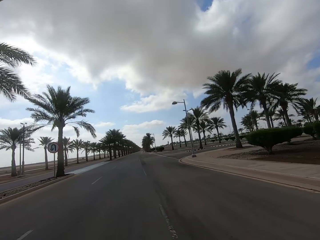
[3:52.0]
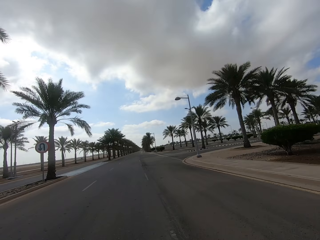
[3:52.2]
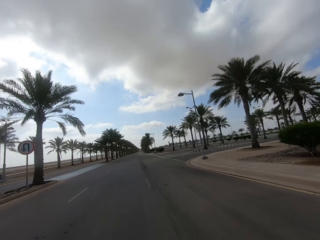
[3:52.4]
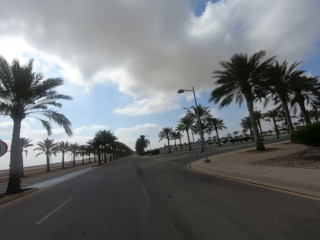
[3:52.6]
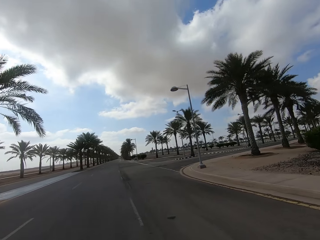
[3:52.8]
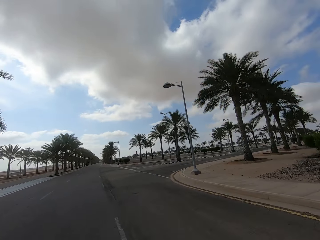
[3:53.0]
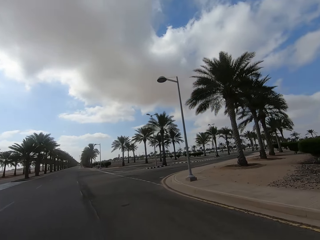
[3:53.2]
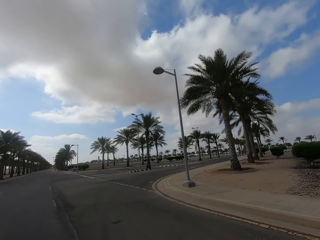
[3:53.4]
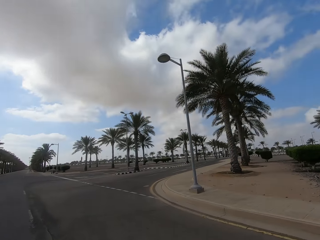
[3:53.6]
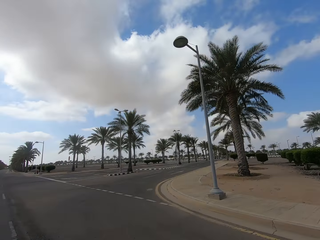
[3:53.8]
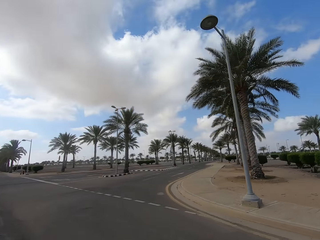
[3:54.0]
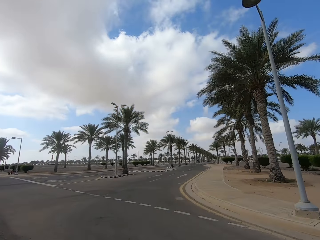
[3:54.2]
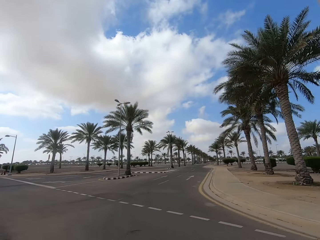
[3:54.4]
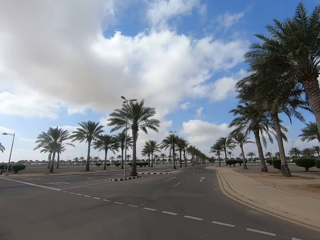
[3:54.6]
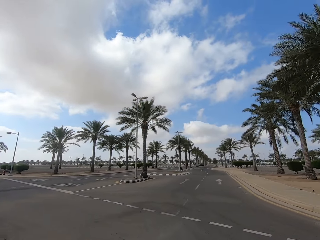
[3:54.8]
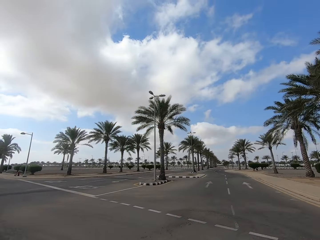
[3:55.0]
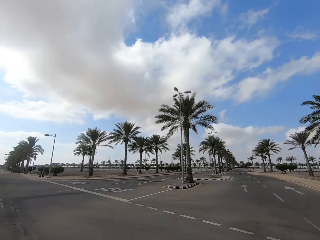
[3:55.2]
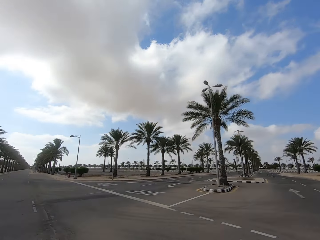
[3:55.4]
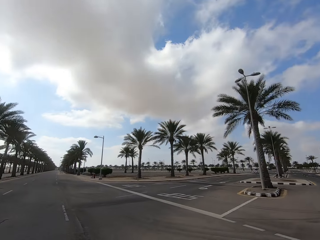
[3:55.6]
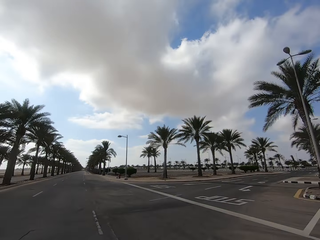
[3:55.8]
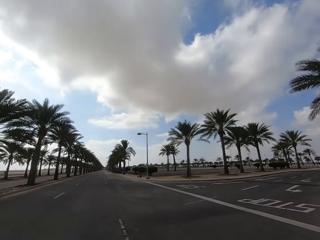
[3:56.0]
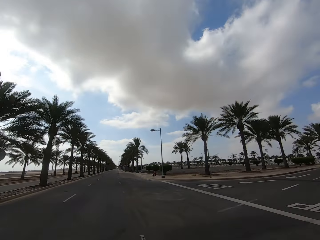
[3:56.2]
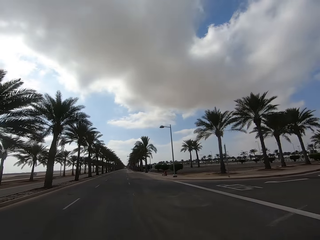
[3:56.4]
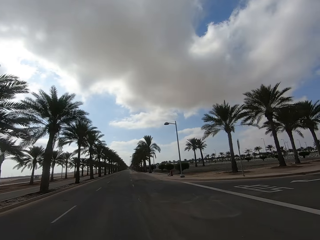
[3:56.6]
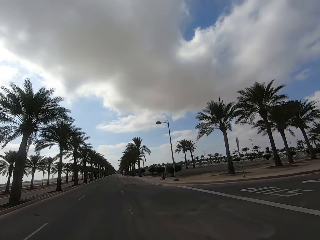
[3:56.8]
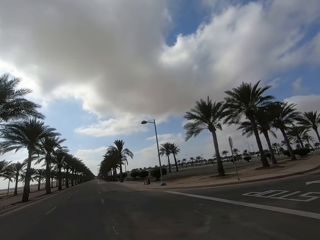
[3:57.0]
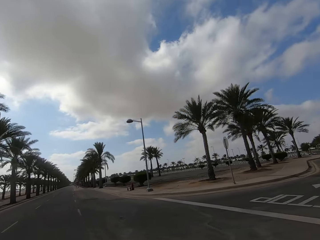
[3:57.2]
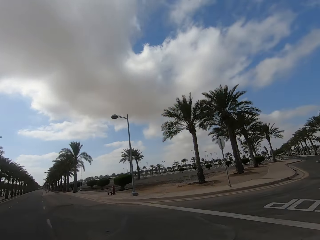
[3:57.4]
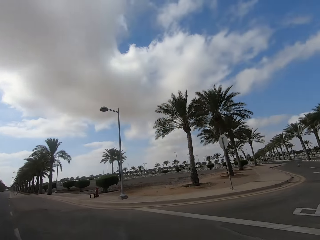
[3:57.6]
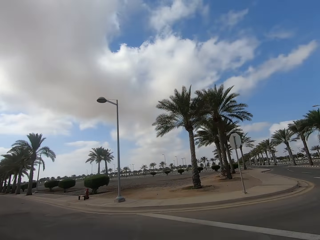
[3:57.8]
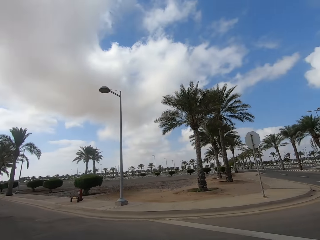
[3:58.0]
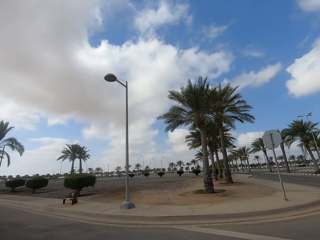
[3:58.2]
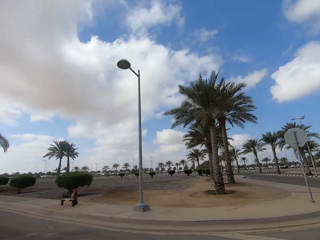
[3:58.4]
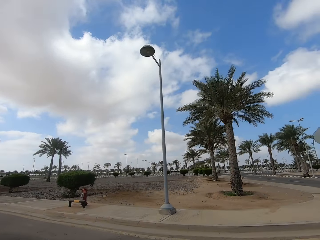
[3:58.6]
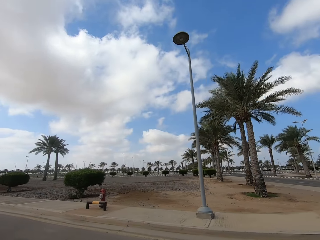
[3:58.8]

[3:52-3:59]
The camera wearer rides the scooter on the road and looks around.

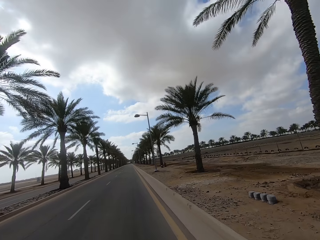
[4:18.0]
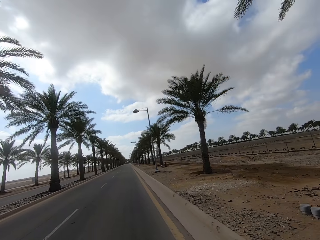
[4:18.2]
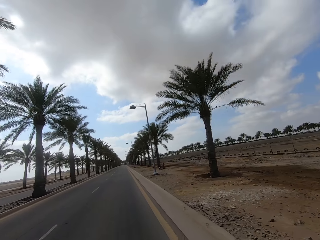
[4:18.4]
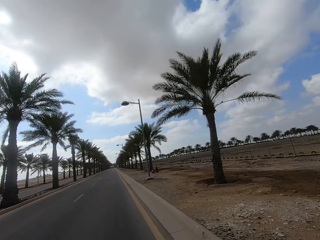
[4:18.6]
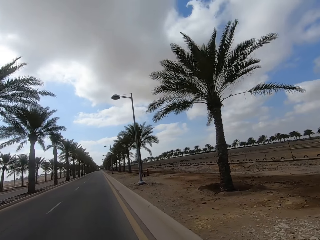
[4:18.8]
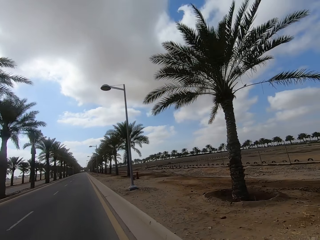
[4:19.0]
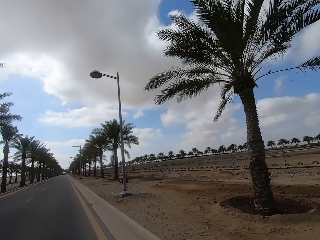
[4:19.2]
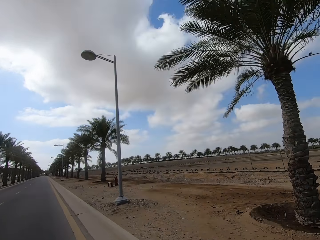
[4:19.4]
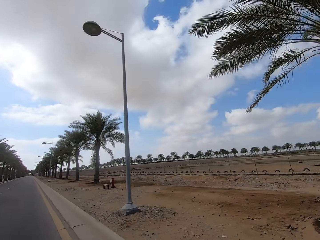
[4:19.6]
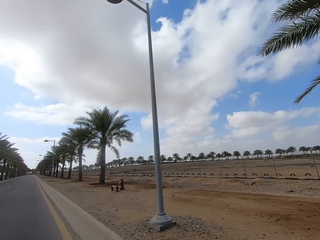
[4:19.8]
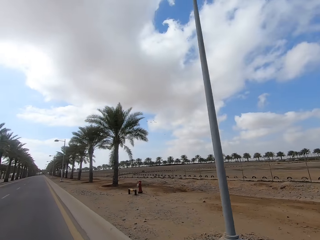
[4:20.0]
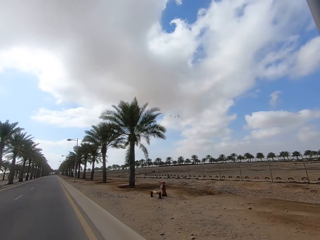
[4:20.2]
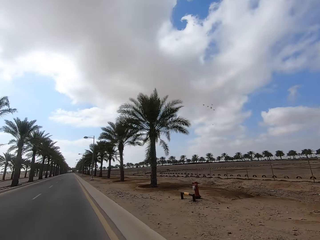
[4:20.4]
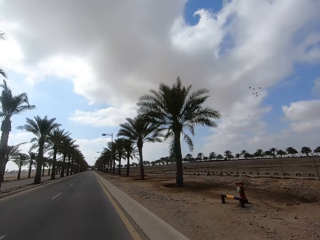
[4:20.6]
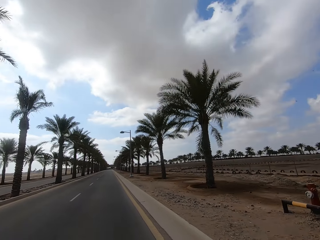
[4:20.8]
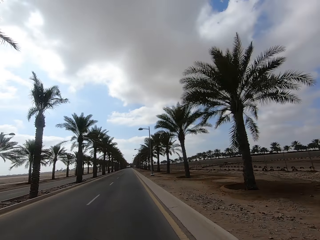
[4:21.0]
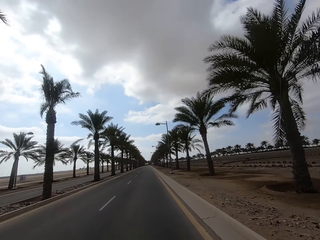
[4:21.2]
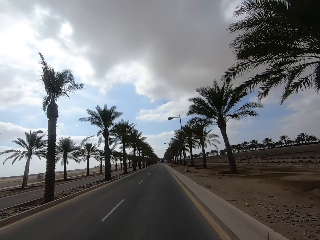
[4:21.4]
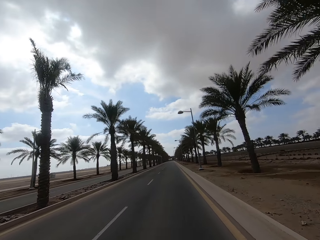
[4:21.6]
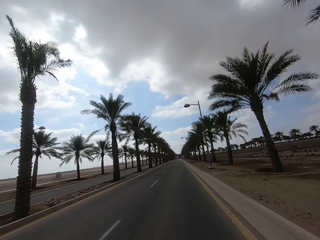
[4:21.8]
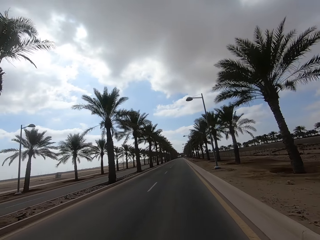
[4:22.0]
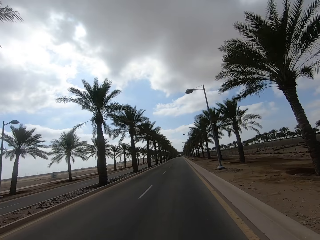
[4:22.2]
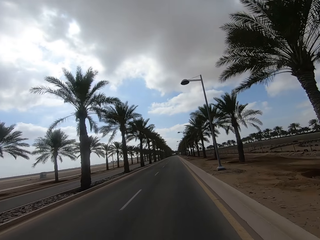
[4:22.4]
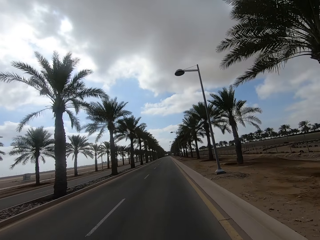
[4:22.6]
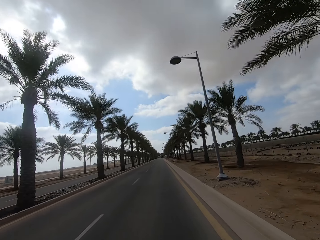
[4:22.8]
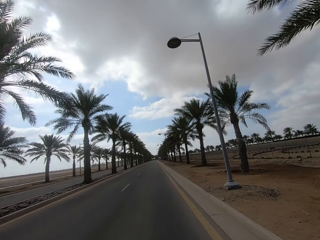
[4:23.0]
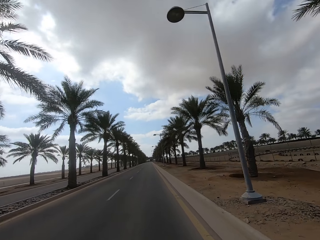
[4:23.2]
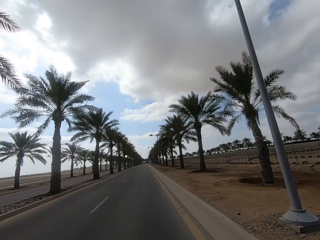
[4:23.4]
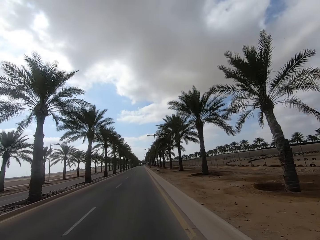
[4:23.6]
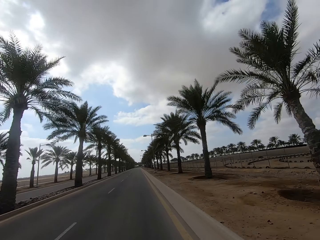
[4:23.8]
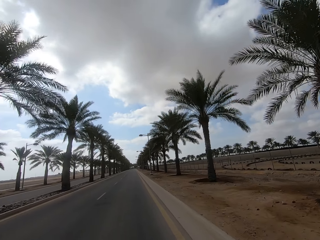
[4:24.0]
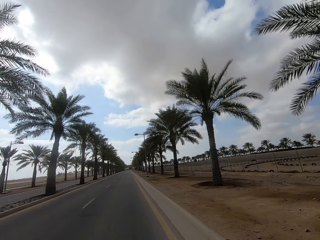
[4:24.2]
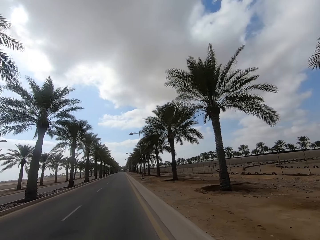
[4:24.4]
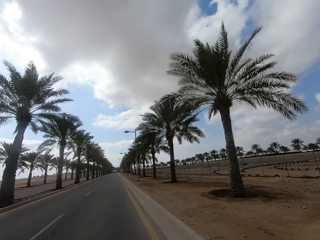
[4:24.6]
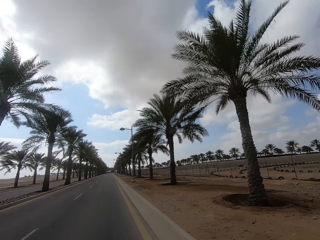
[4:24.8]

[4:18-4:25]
The camera wearer rides the scooter on the road and looks around.

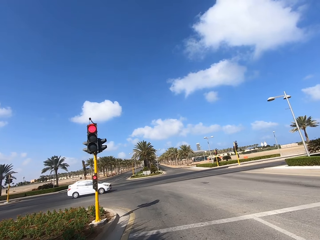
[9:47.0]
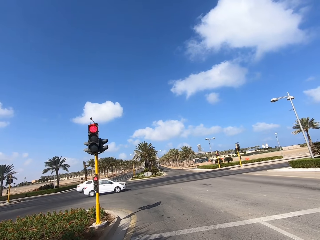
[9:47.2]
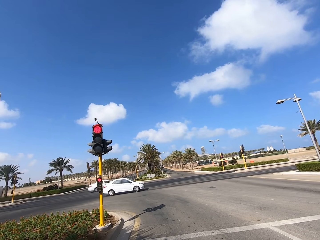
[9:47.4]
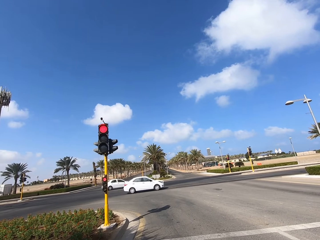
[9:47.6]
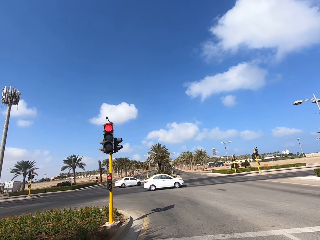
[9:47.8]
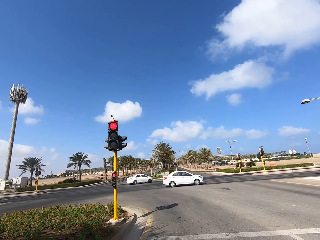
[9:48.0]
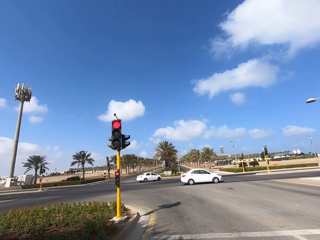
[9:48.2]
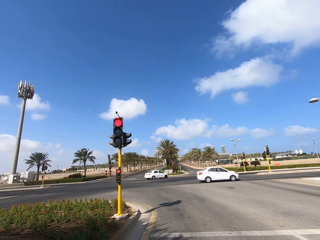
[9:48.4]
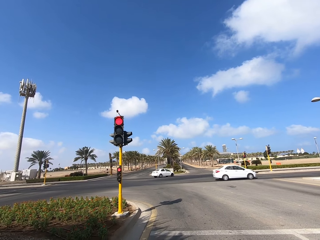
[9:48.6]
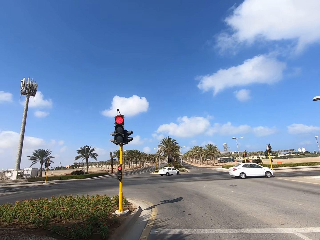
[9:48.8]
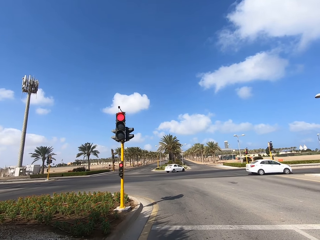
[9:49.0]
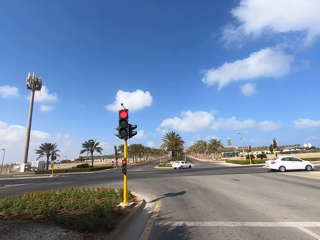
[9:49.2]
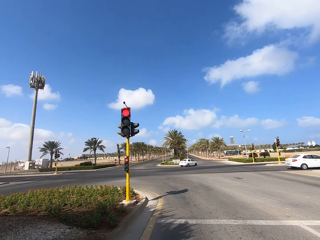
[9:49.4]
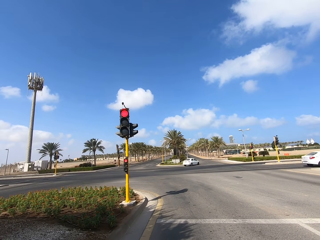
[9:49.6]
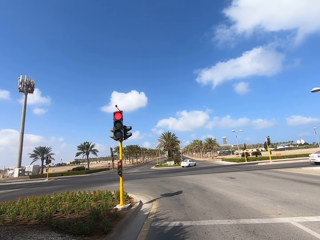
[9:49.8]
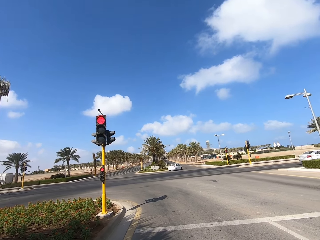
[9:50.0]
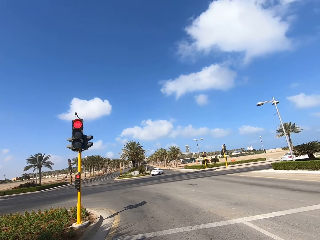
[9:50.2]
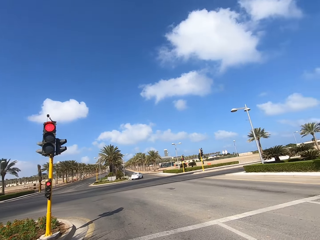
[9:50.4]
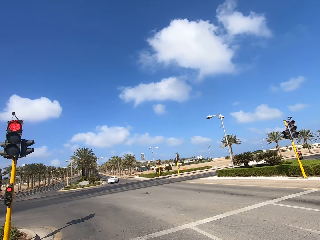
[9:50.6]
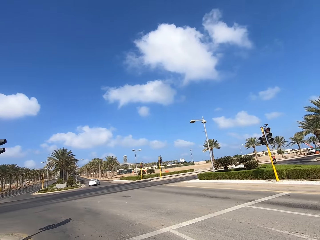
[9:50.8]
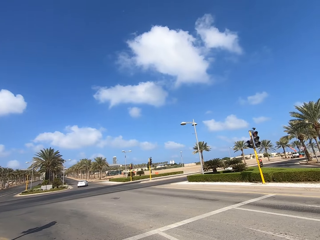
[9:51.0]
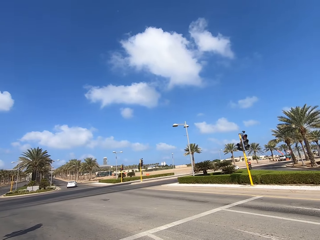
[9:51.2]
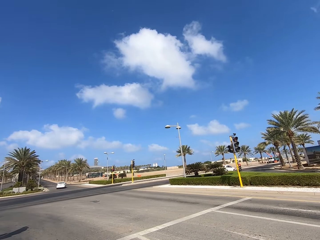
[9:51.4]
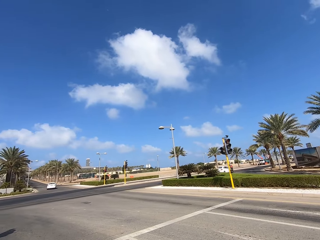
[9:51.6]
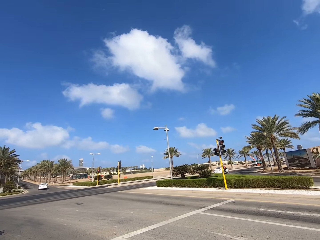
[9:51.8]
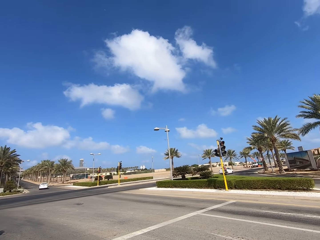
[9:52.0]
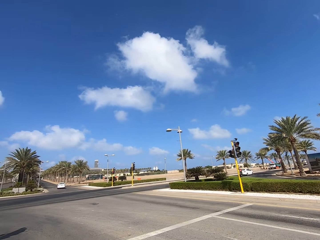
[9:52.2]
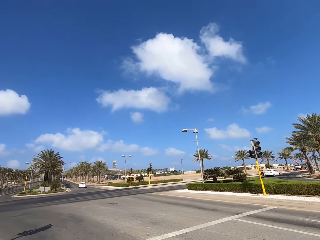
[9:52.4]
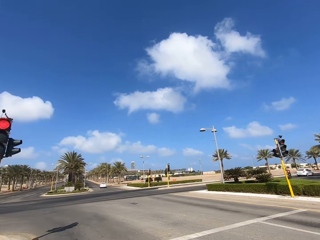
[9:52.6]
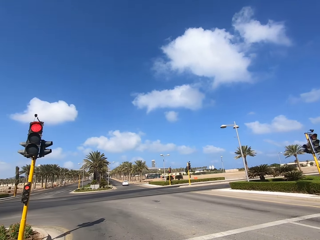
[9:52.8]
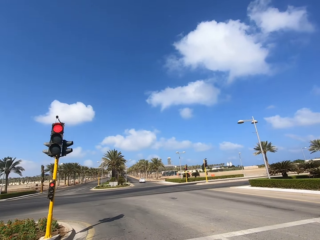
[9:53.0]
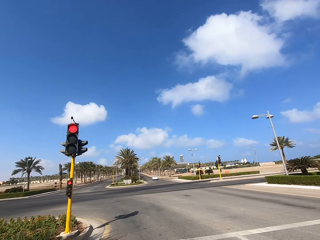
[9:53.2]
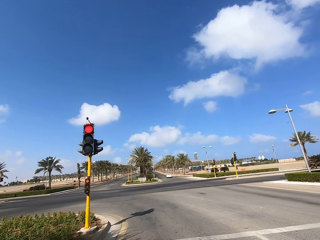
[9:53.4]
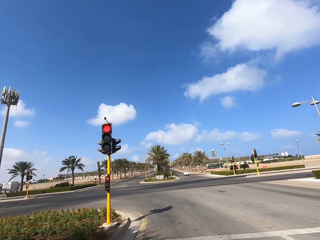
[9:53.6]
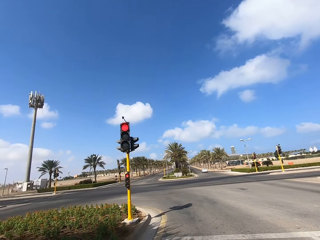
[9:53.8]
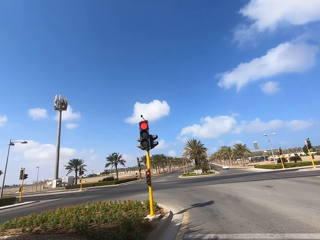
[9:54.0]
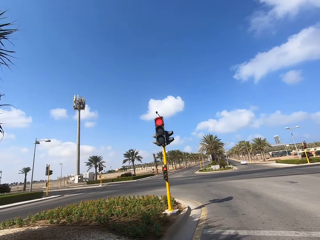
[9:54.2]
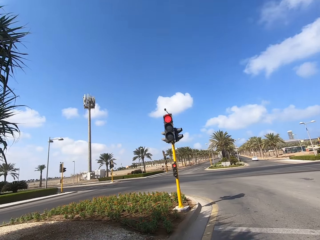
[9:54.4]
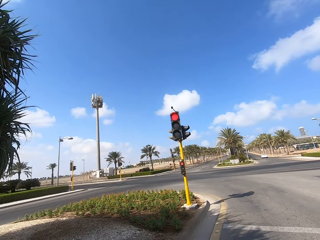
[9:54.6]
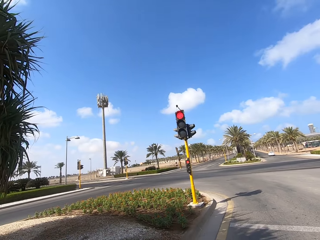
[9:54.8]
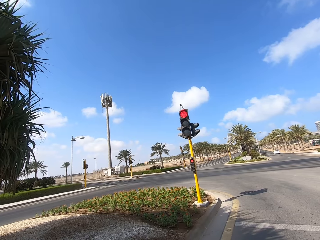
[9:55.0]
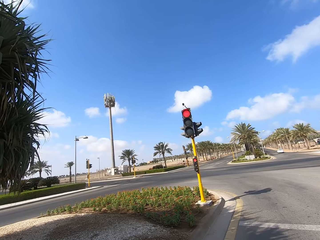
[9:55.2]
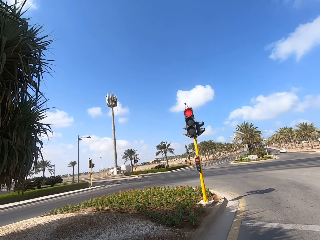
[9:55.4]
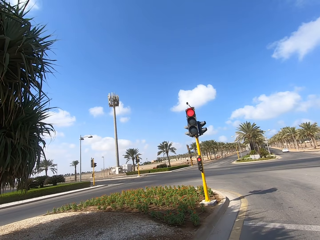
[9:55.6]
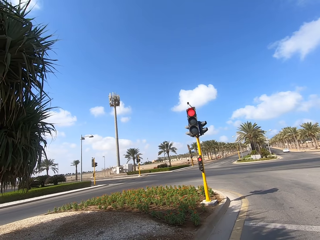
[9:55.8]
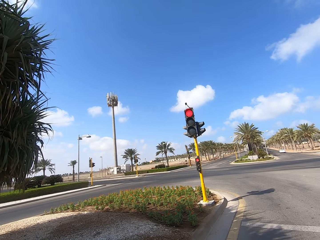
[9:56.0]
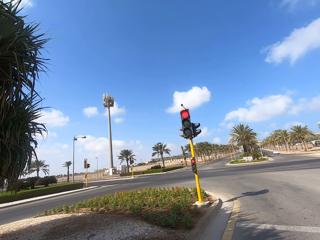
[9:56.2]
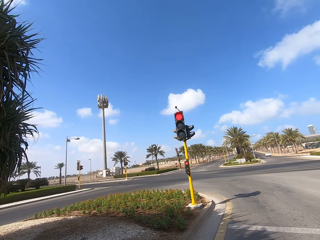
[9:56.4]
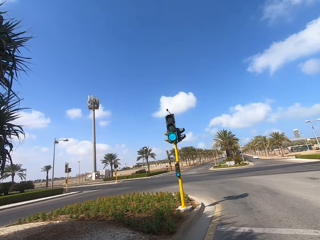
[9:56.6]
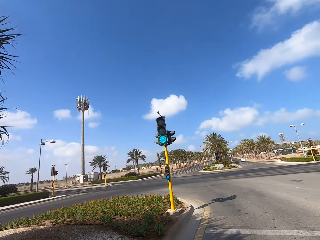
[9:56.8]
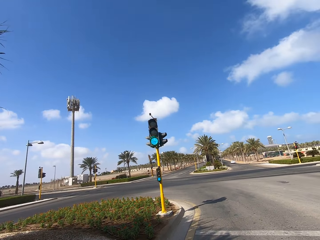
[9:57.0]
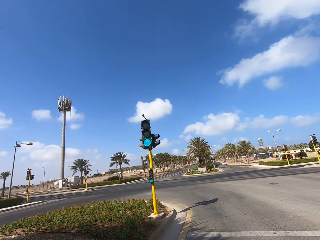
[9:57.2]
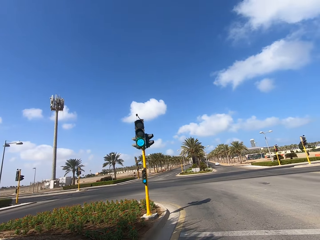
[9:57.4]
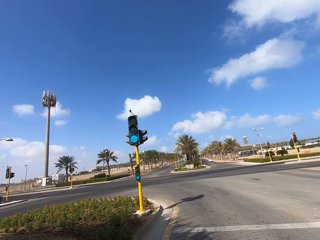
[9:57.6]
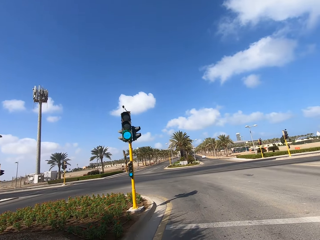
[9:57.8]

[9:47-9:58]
The camera wearer stops at the traffic lights. They check the road both sides.
